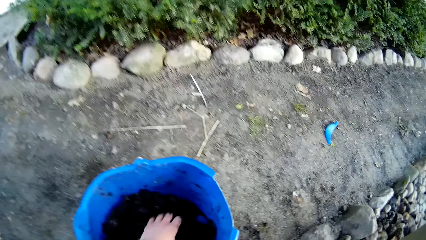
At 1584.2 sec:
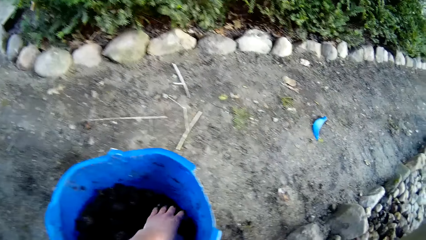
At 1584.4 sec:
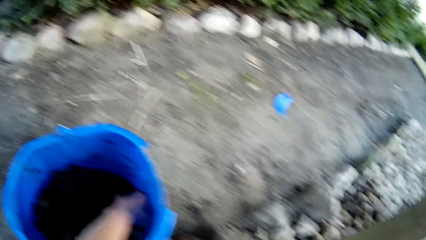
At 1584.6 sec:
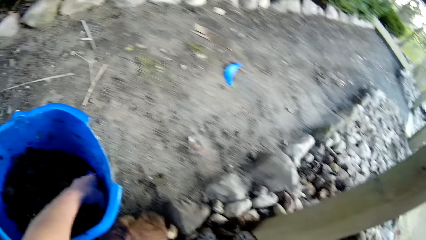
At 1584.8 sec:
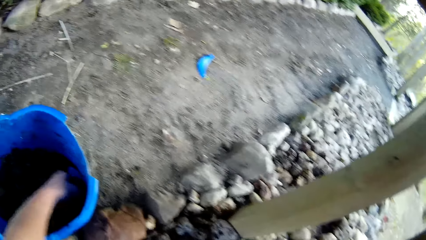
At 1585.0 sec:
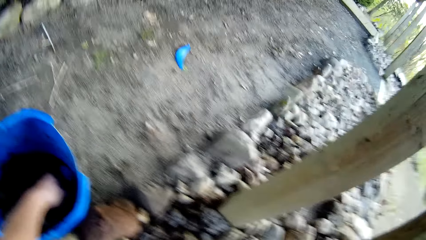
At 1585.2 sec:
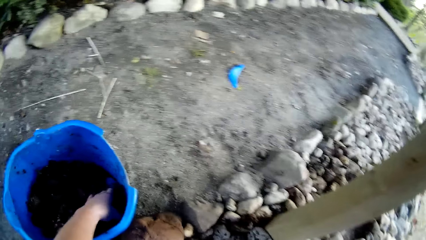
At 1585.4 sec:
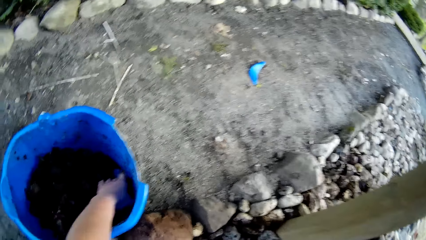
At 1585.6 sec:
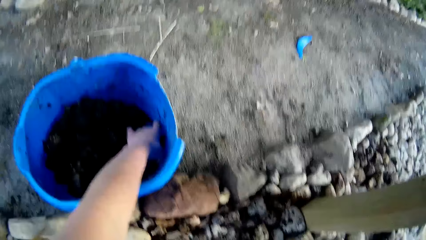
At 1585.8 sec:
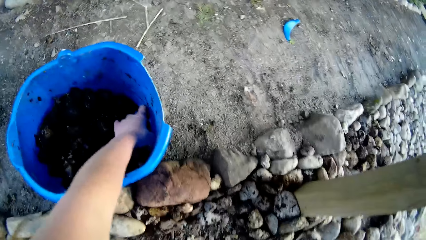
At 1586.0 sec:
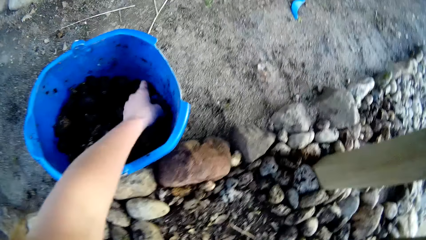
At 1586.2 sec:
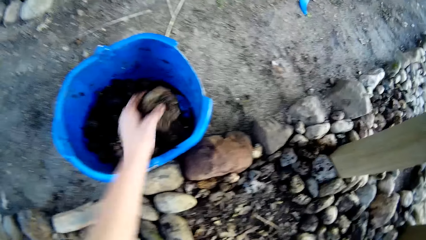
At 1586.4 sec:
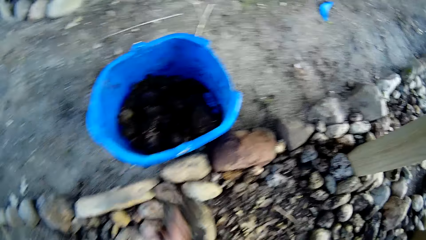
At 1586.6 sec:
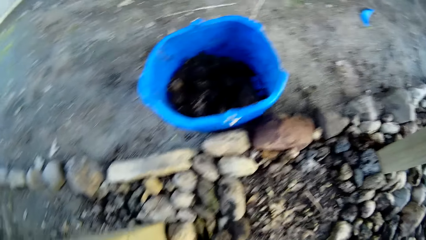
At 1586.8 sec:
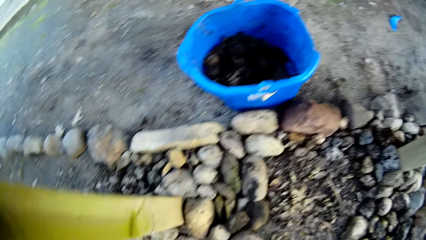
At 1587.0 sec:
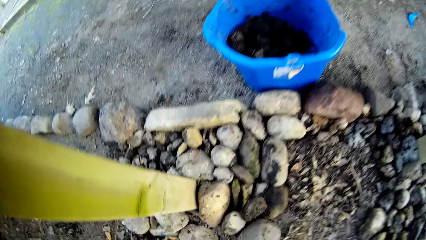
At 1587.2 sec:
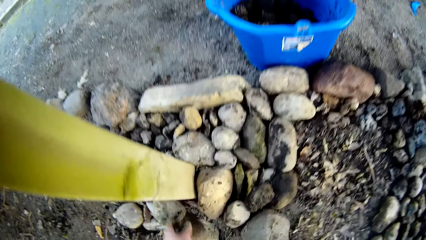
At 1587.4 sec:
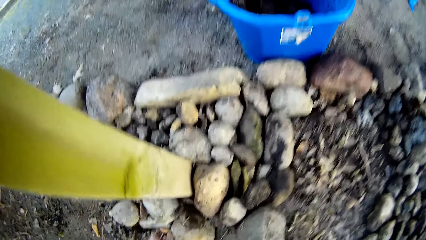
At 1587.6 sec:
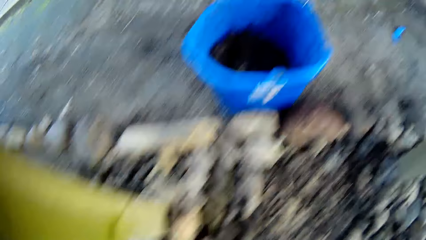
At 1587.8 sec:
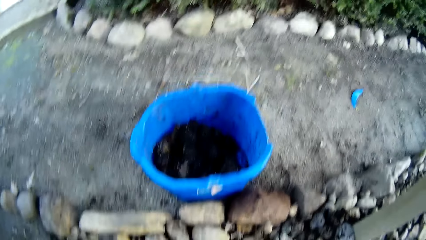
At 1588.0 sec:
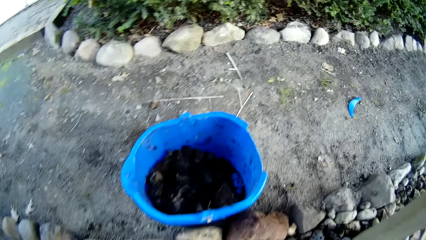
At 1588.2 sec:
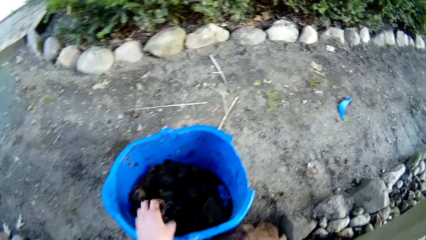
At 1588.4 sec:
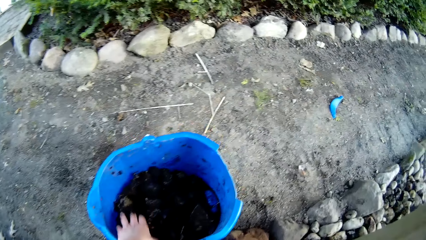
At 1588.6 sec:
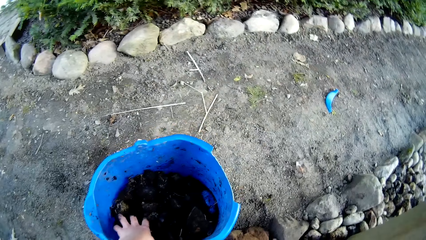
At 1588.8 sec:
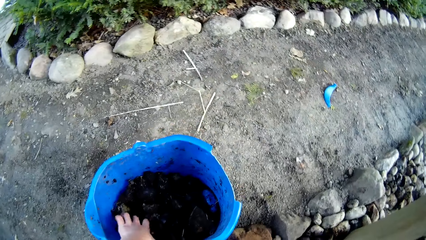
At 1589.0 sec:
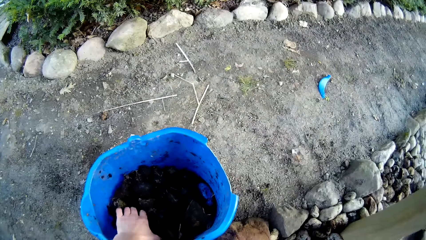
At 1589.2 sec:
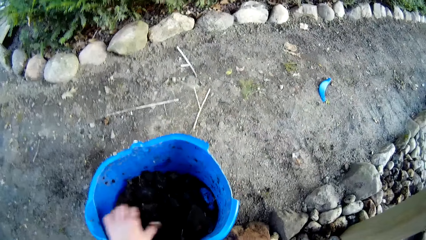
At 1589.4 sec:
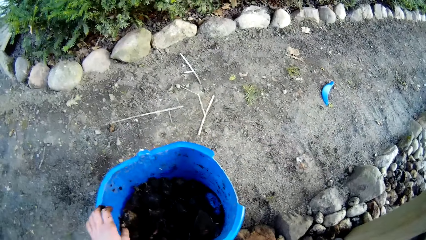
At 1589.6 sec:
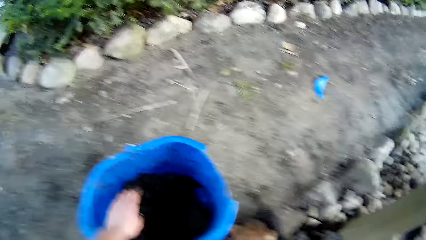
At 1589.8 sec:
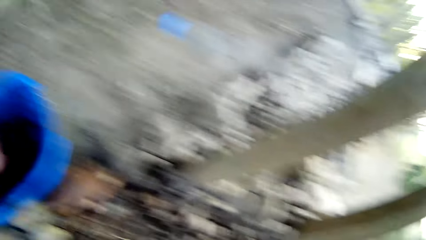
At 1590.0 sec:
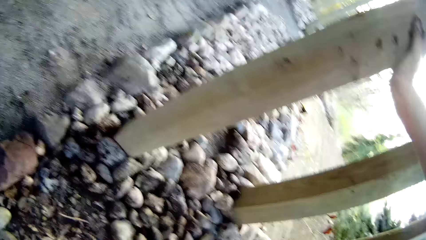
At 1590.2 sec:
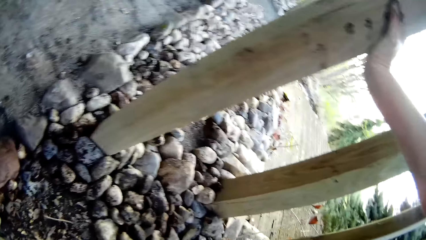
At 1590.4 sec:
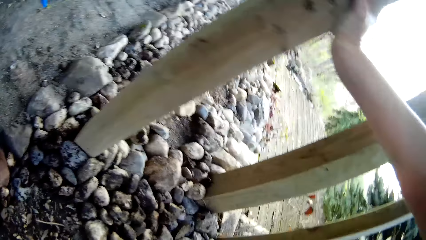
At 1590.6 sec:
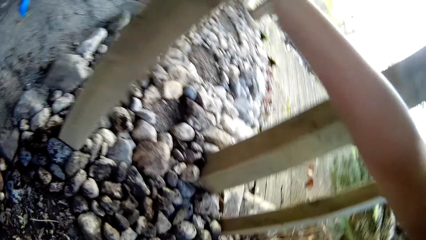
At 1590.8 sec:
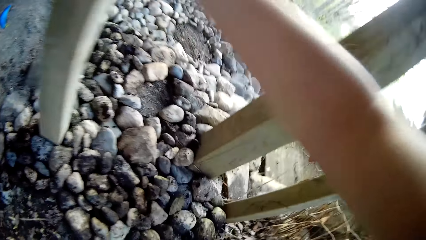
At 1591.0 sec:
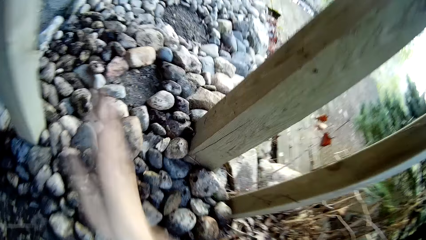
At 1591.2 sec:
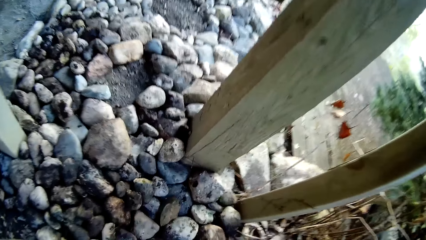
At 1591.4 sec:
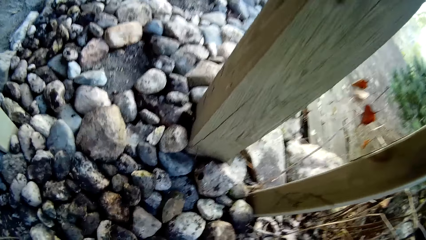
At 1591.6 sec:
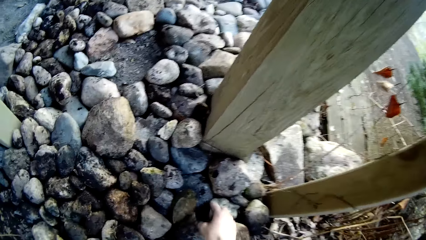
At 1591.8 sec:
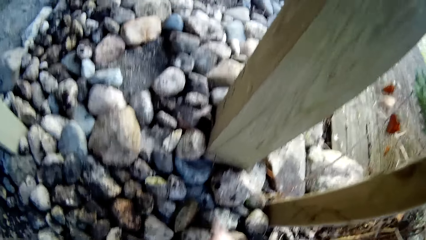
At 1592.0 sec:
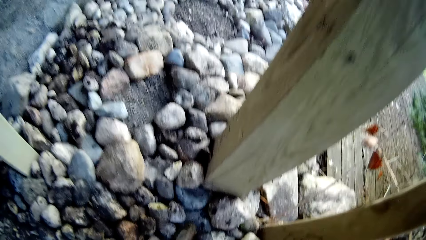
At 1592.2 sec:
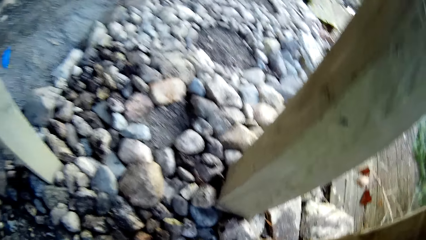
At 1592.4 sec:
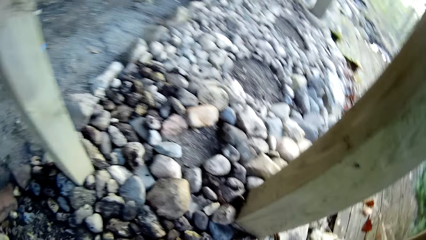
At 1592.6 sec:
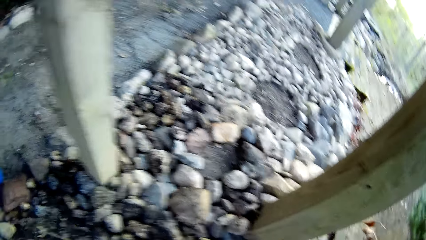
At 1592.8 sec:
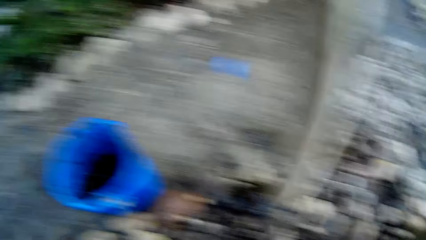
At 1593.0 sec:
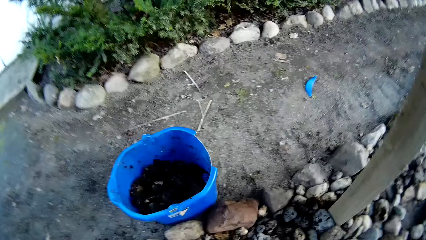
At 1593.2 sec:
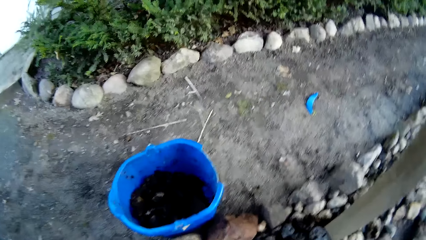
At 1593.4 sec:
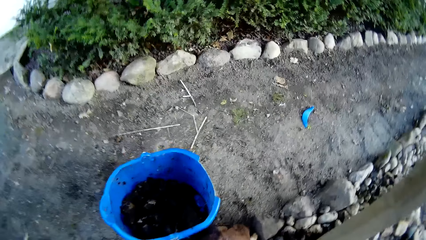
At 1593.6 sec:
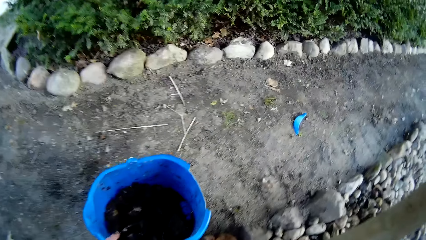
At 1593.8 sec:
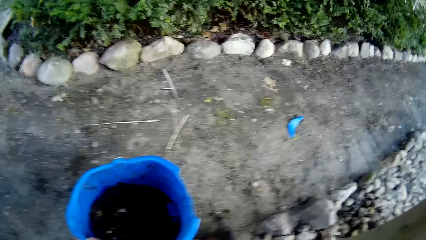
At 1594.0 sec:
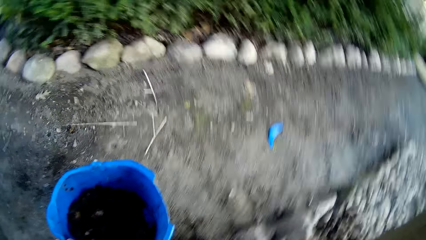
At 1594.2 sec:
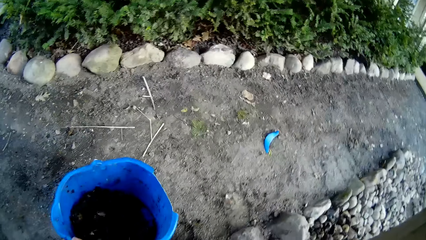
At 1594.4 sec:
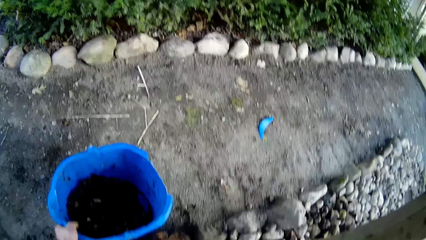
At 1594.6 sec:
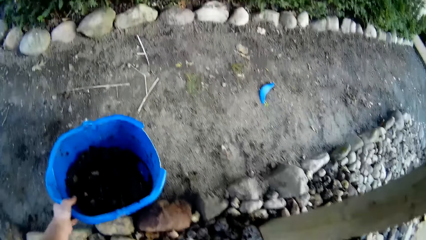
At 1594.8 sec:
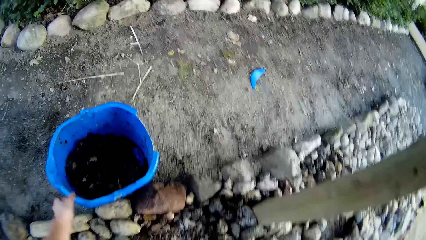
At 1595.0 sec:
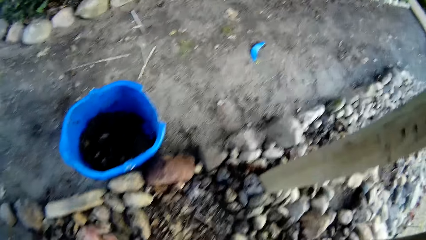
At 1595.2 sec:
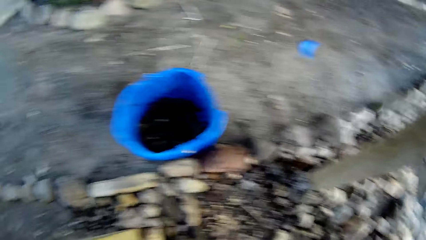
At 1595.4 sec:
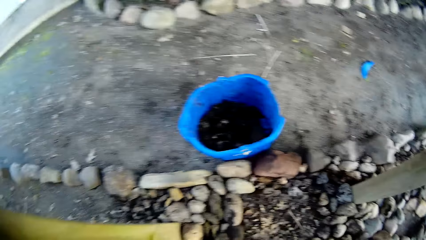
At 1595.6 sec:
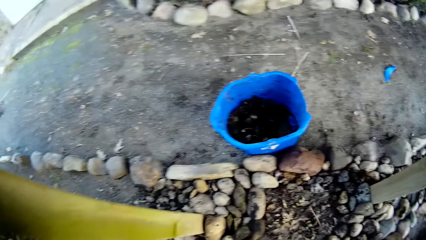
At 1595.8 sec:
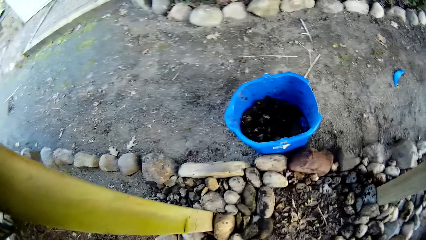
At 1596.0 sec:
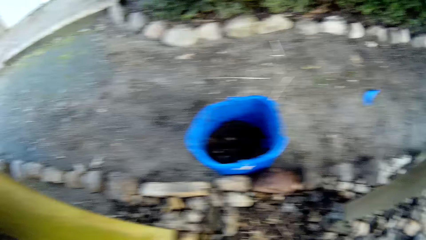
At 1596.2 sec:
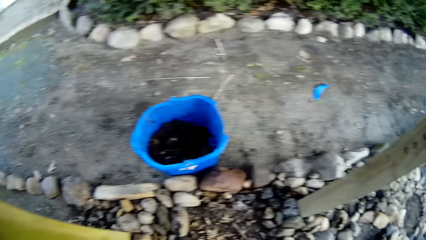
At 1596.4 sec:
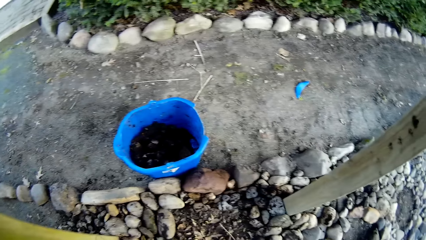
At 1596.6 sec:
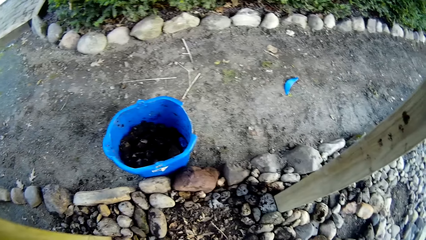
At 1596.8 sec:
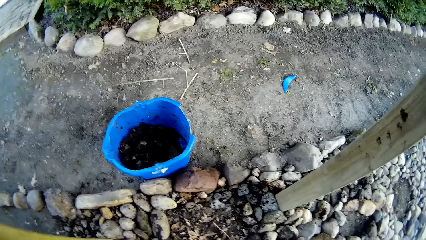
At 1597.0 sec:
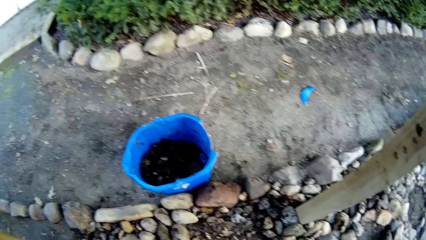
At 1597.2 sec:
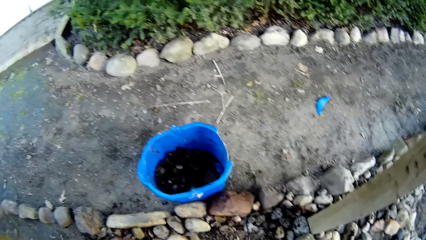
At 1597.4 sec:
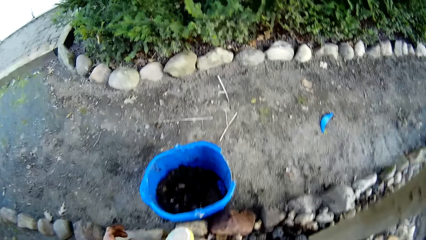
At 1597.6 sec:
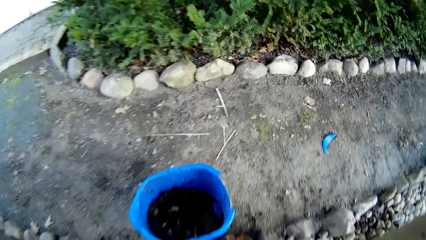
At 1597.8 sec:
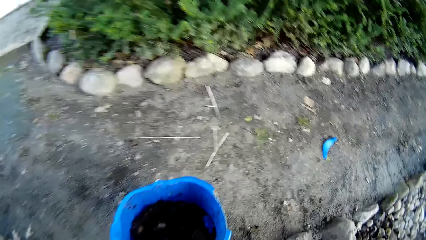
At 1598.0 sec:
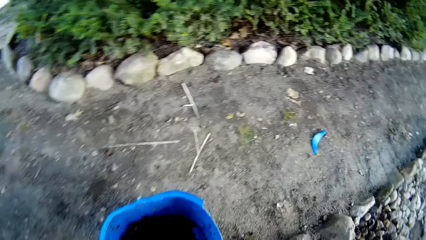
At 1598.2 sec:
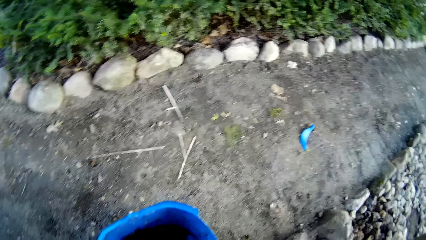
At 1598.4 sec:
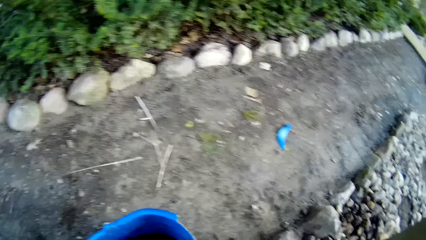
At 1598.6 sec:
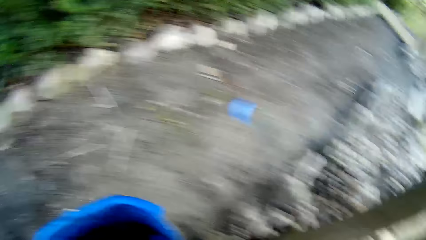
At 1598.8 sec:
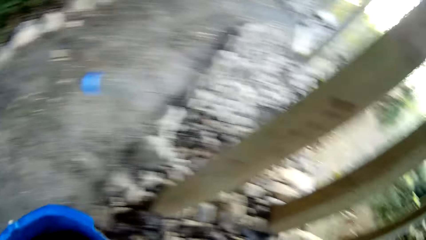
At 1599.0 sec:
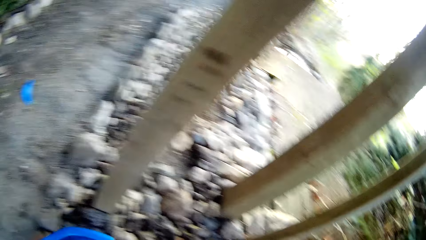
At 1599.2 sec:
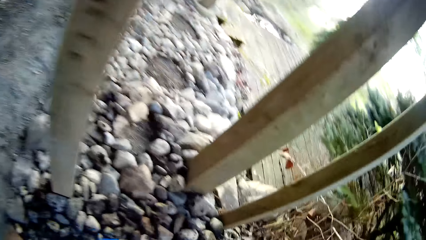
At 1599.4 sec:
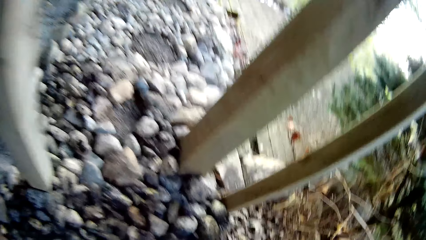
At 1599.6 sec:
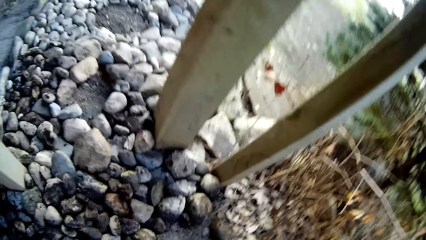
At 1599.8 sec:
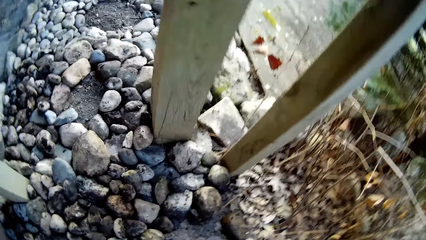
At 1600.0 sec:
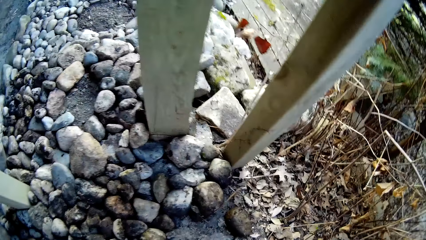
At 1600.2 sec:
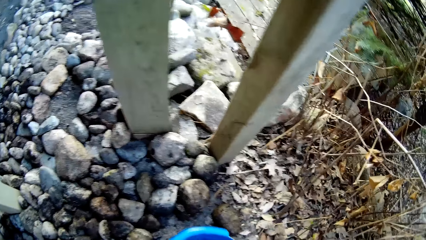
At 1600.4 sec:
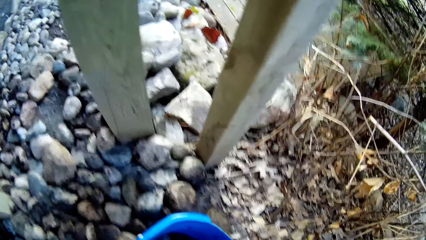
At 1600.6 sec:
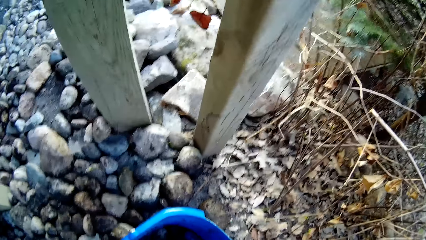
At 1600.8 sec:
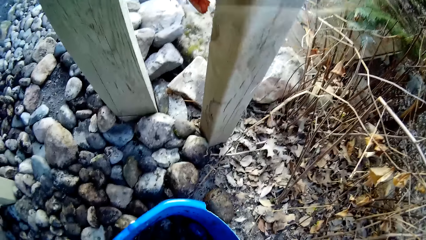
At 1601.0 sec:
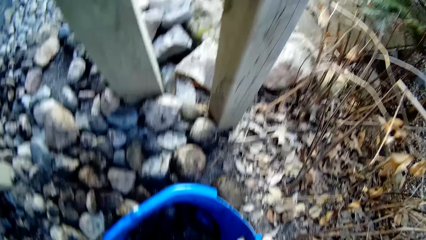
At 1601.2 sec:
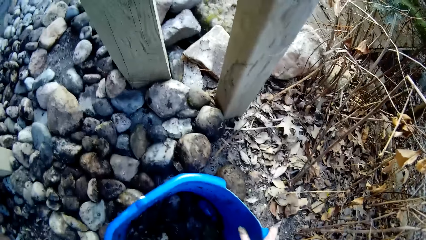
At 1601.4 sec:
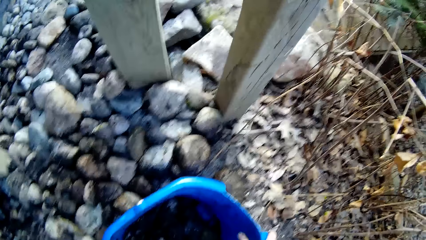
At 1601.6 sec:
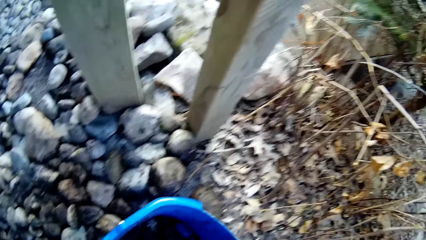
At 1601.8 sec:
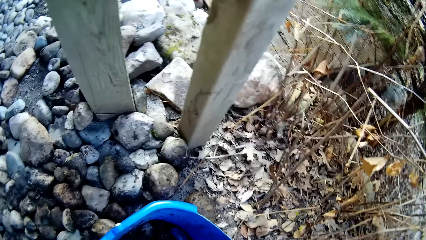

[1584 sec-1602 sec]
The camera wearer picks a stone from the bucket with his left hand. He drops the stone on the ground with his left hand. He arranges the stones on the ground. He picks a stone from the bucket with his left hand. He drops the stone on the ground with his left hand. He arranges the stones on the ground. He moves the bucket. He picks the bucket from the ground. He drops the bucket on the ground with both hands.
